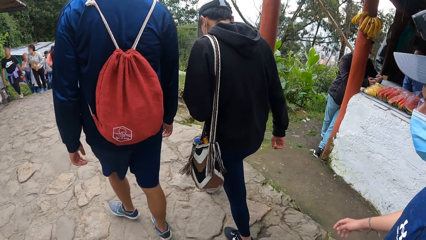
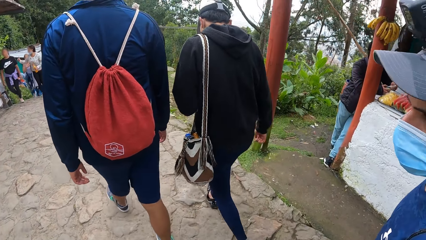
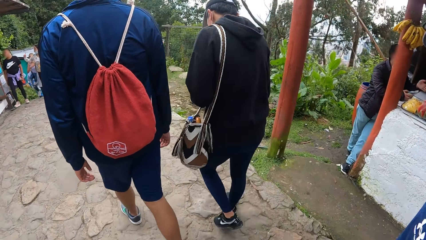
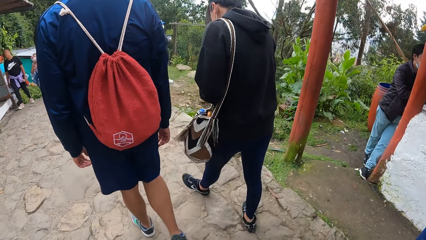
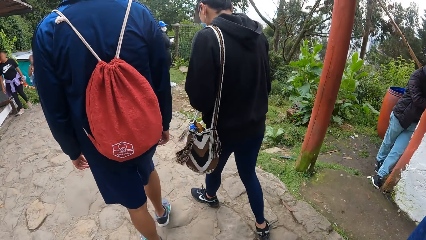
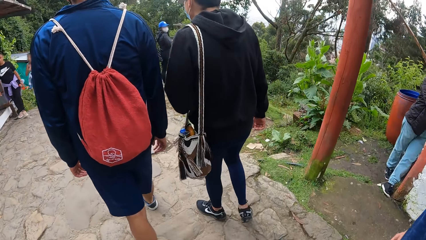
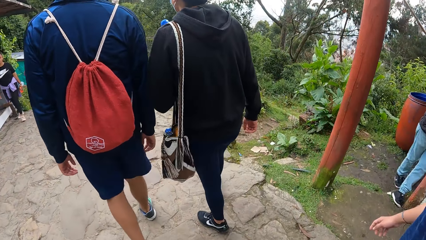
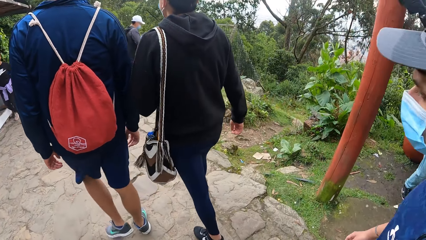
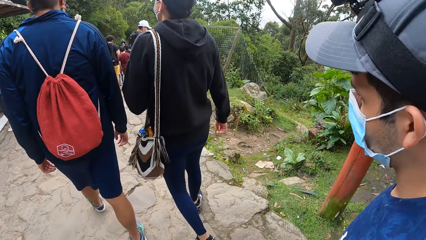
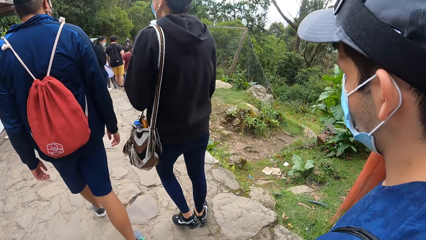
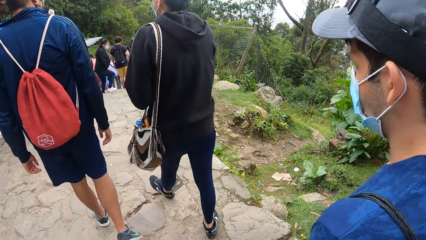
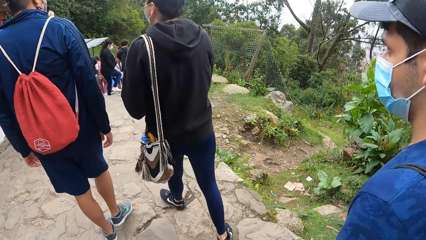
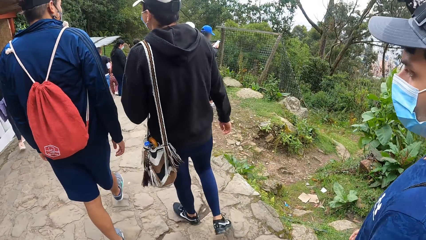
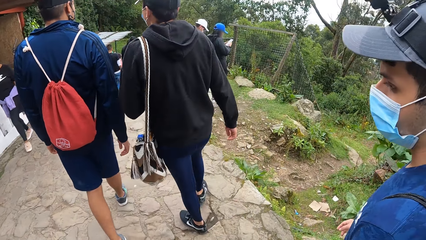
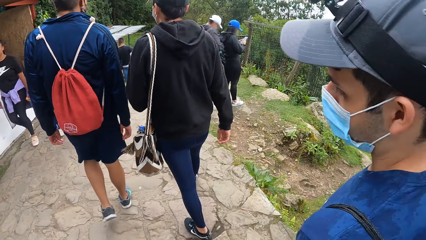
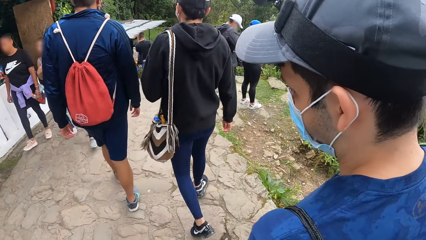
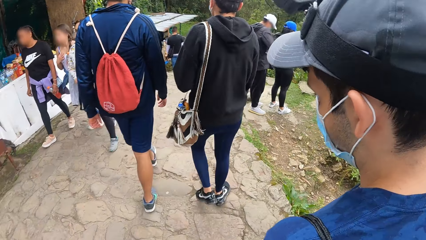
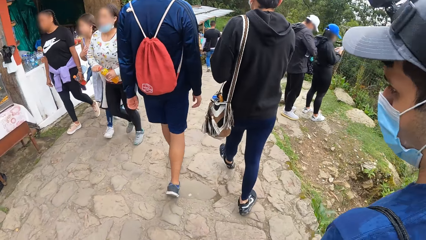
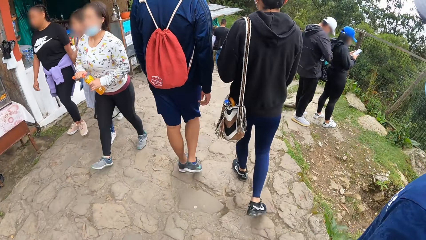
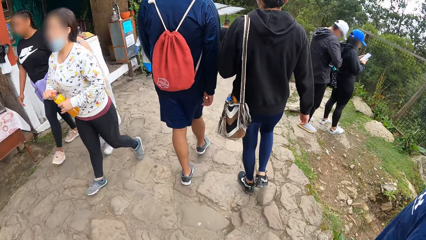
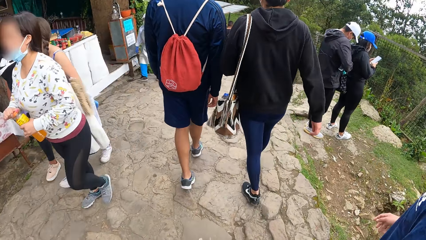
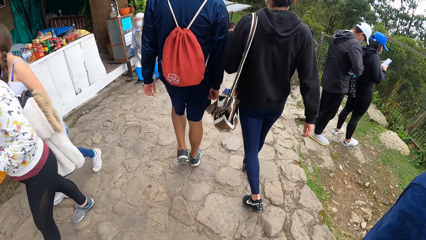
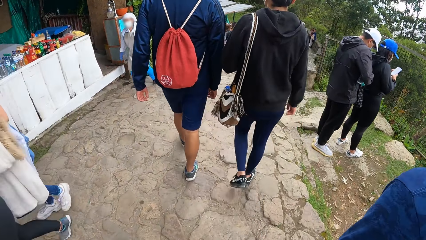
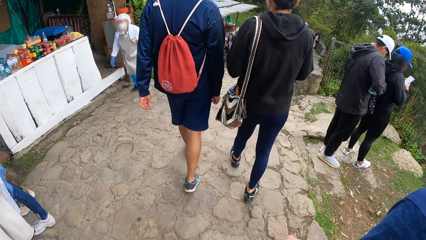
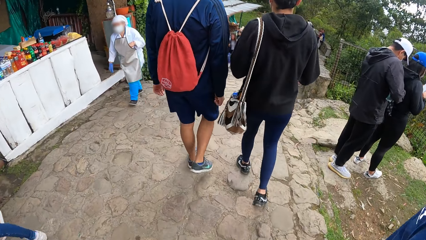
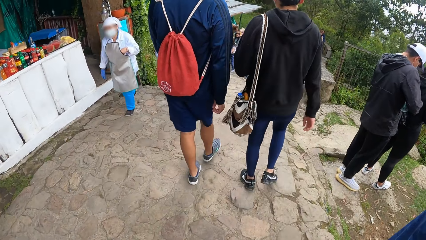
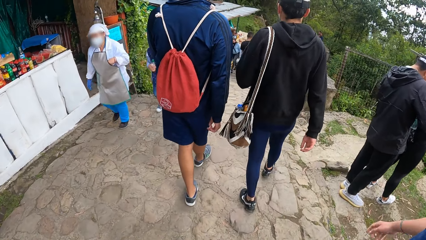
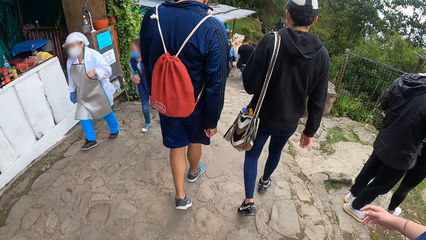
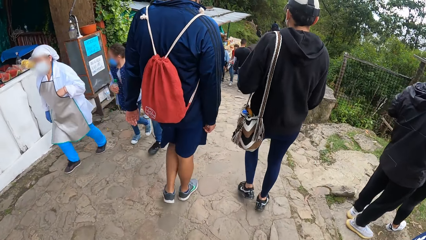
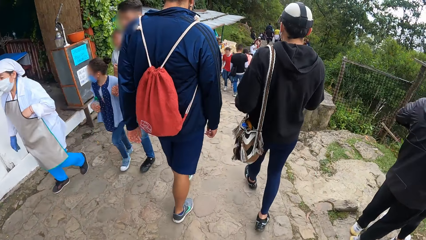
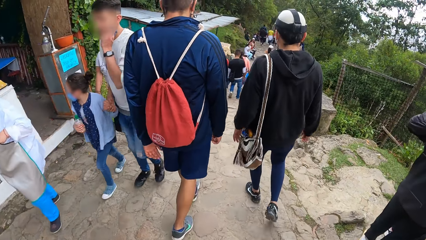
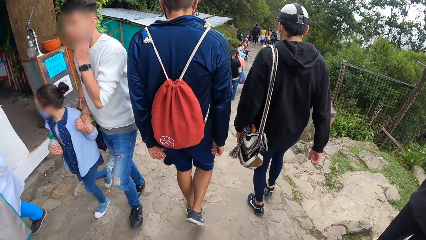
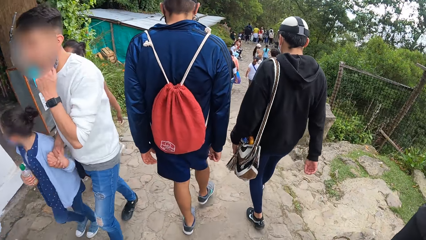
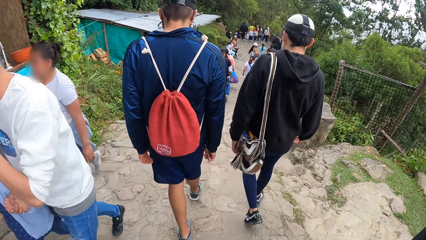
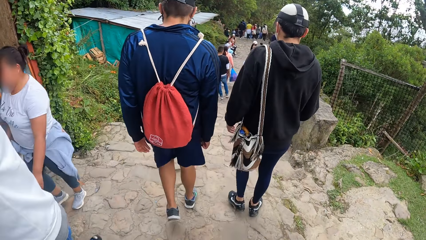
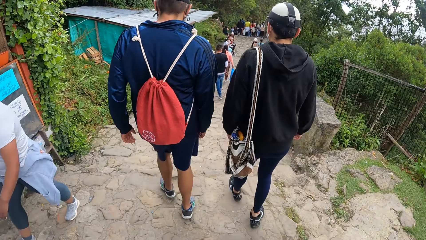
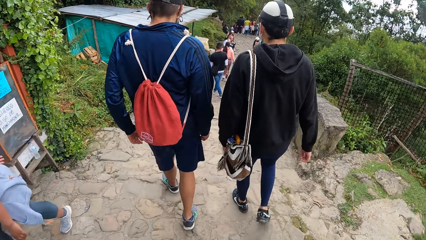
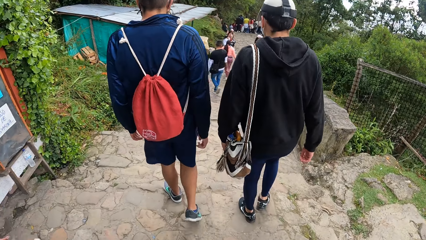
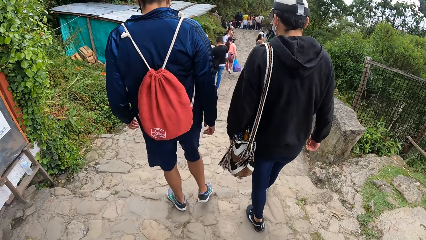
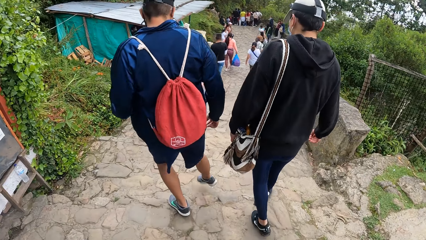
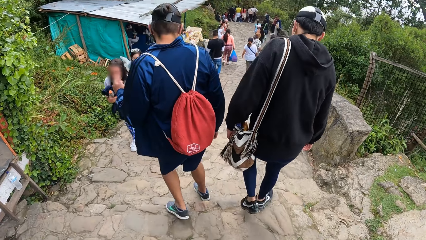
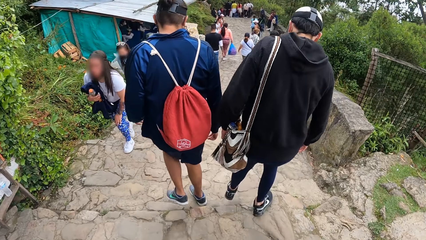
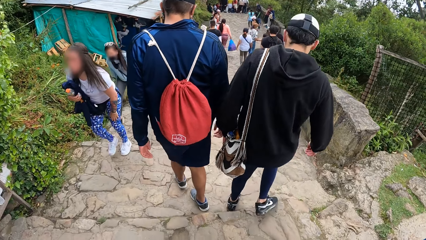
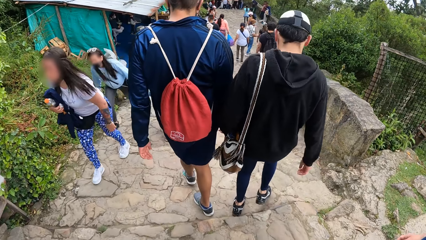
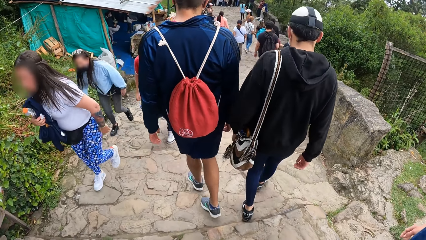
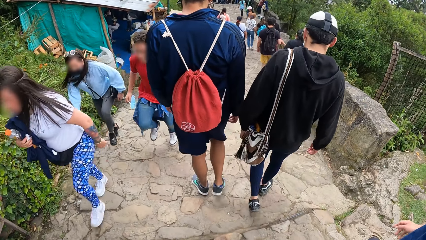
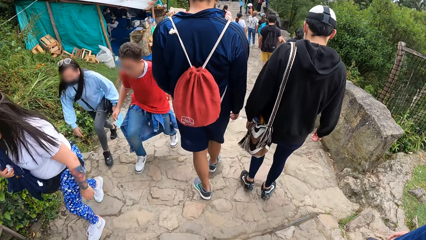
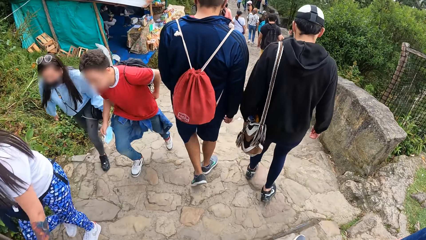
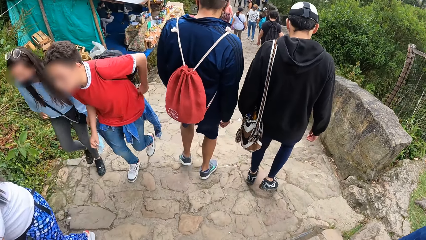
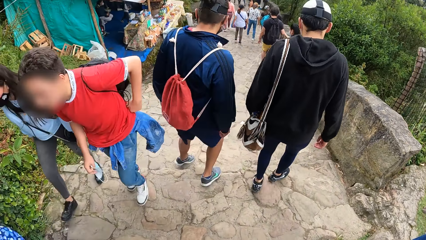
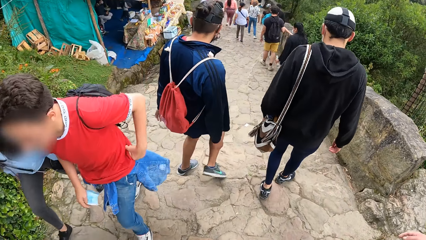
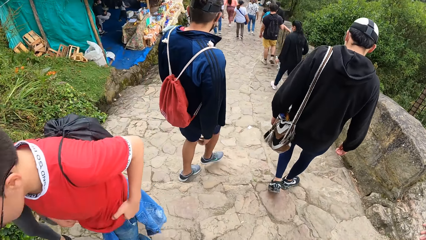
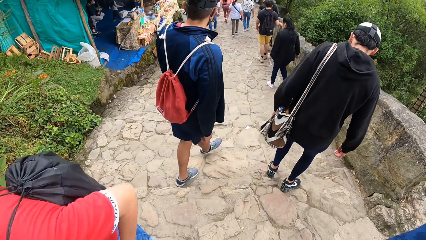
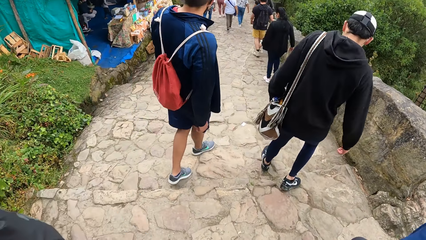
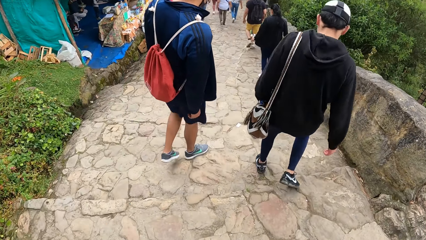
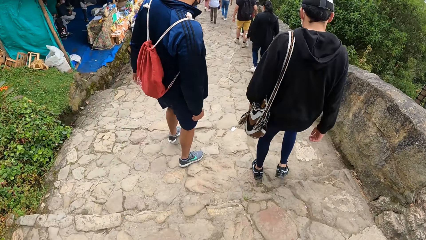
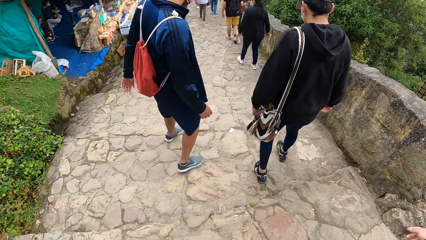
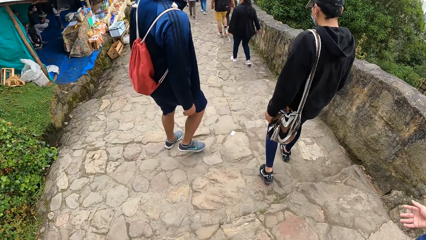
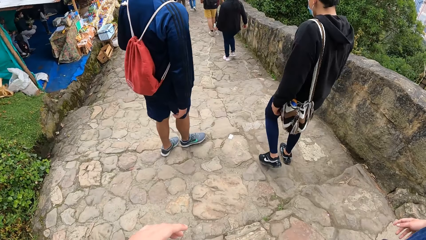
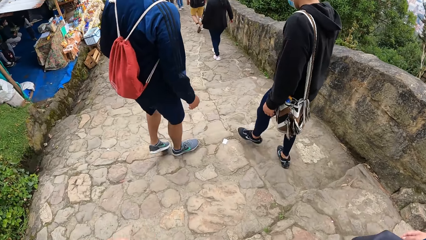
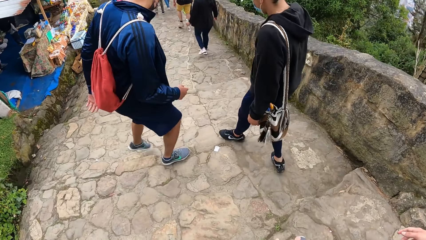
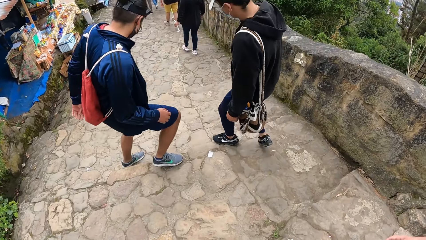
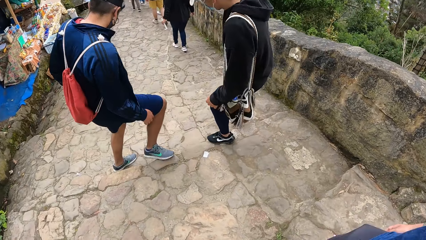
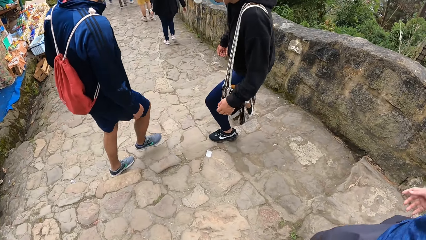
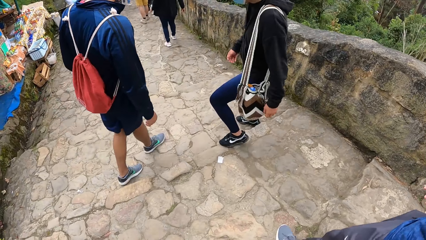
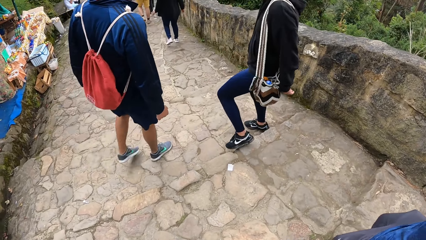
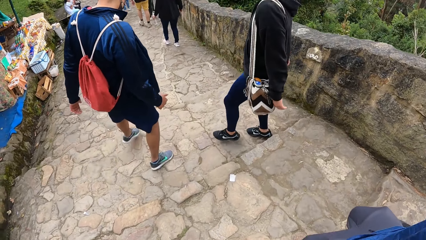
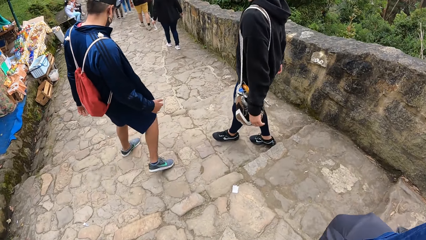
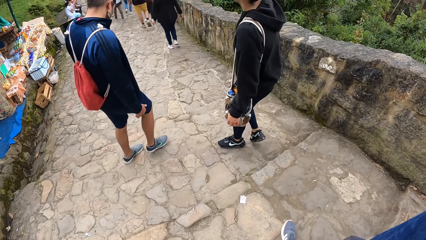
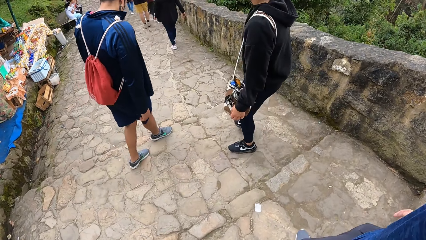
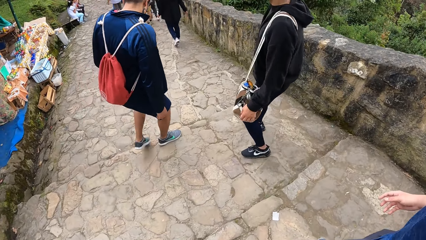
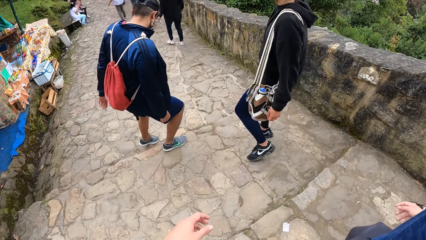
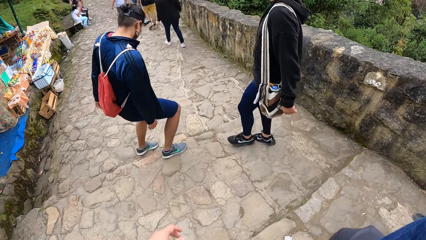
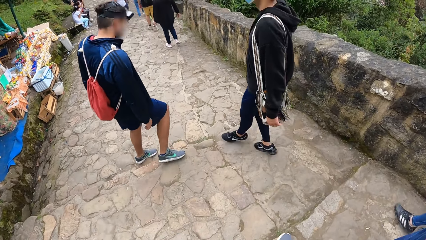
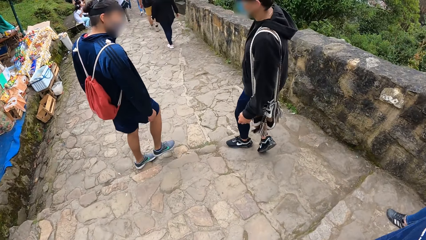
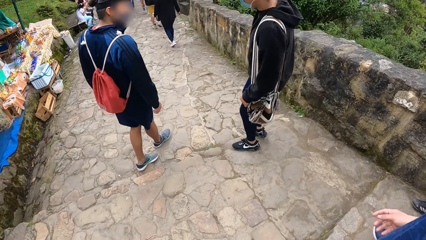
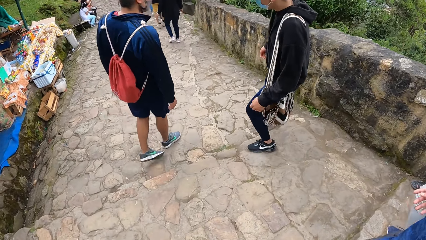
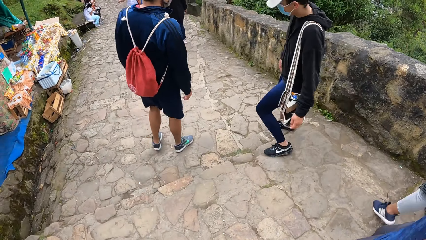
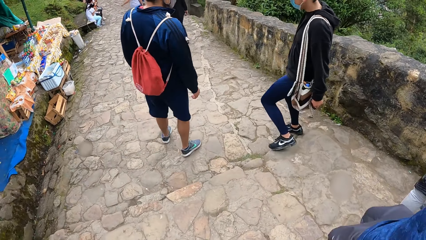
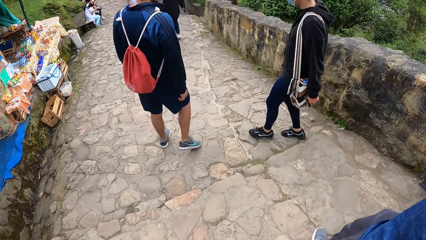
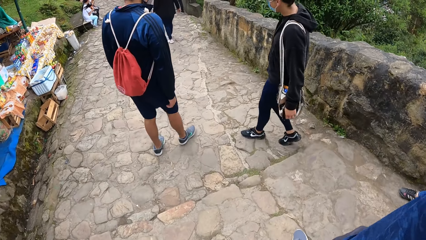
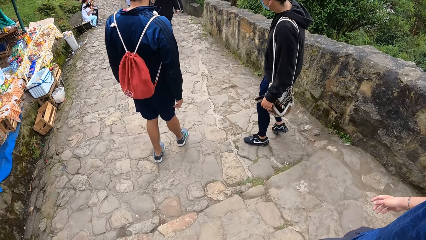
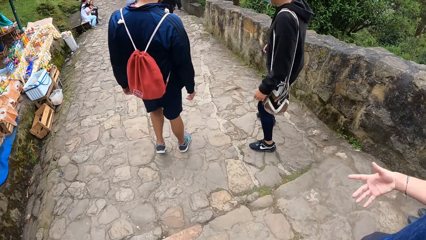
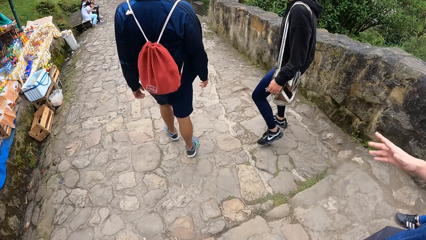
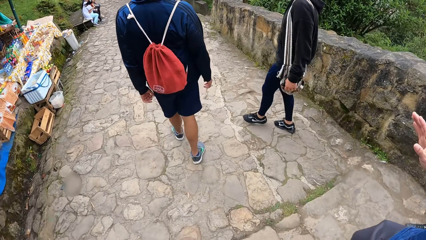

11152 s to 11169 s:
The man walks through the walkway. The camera wearer walks down the staircase. They interact with the man. The man walks down the staircase.
